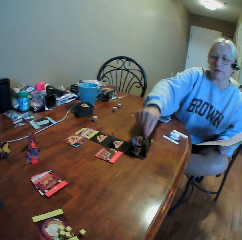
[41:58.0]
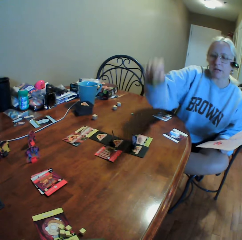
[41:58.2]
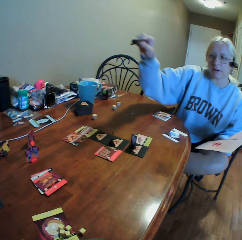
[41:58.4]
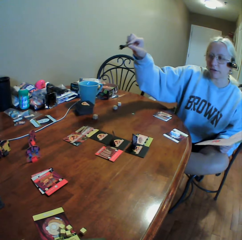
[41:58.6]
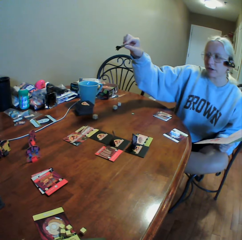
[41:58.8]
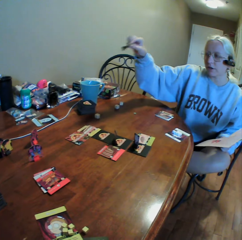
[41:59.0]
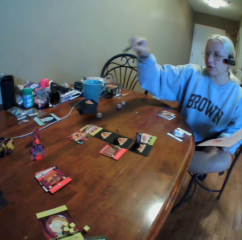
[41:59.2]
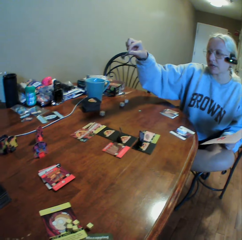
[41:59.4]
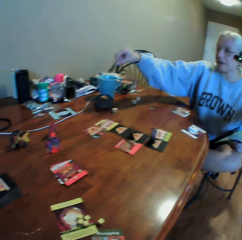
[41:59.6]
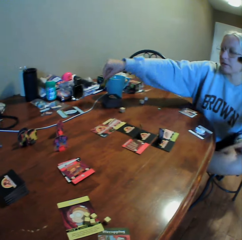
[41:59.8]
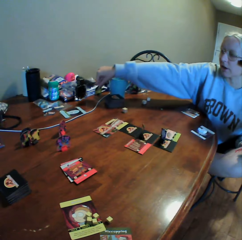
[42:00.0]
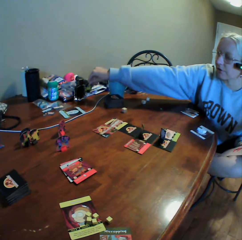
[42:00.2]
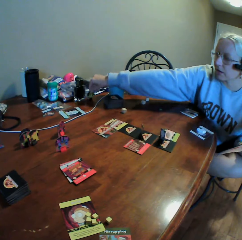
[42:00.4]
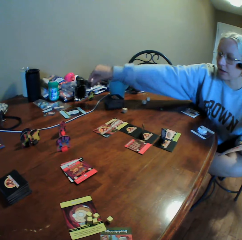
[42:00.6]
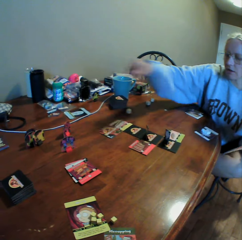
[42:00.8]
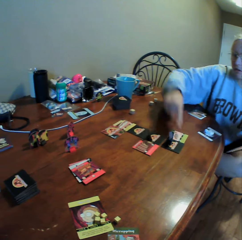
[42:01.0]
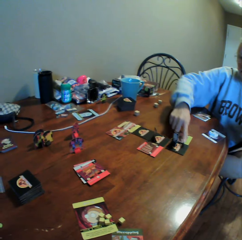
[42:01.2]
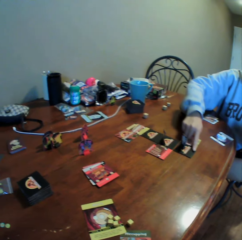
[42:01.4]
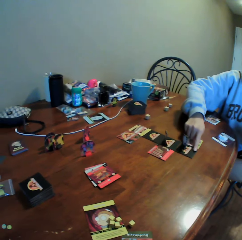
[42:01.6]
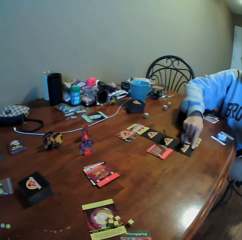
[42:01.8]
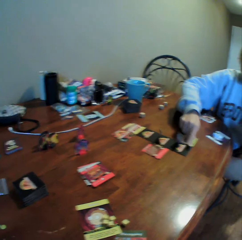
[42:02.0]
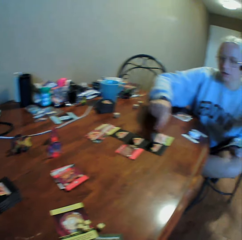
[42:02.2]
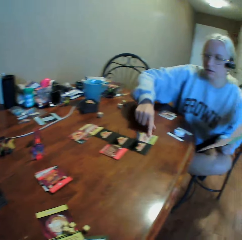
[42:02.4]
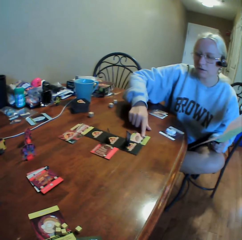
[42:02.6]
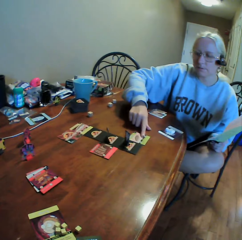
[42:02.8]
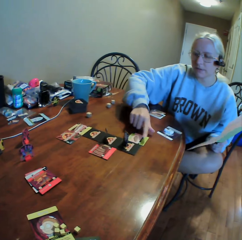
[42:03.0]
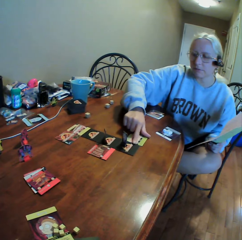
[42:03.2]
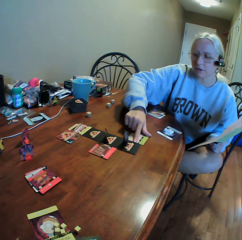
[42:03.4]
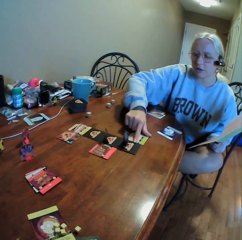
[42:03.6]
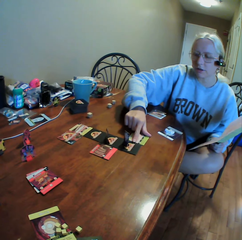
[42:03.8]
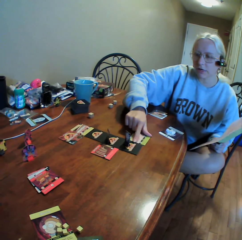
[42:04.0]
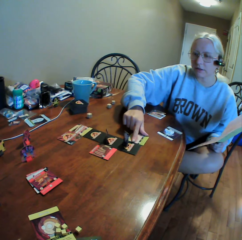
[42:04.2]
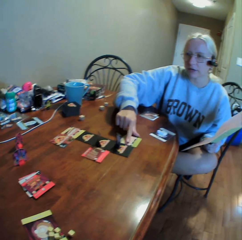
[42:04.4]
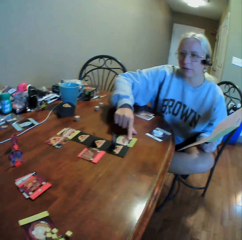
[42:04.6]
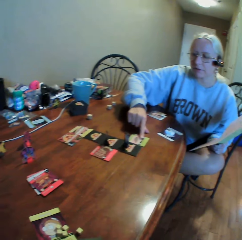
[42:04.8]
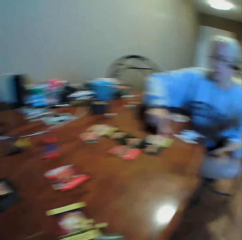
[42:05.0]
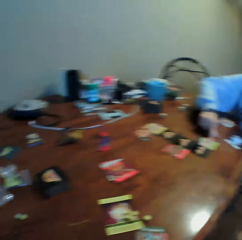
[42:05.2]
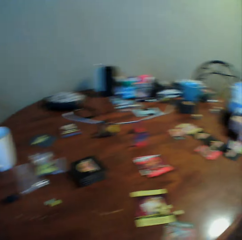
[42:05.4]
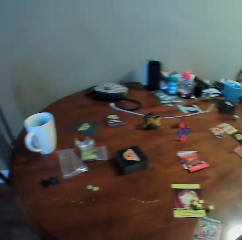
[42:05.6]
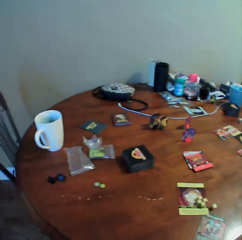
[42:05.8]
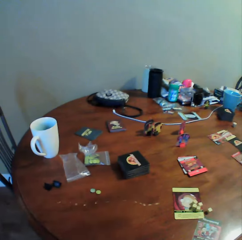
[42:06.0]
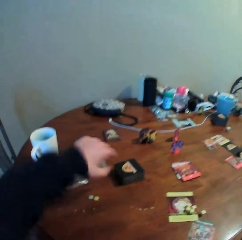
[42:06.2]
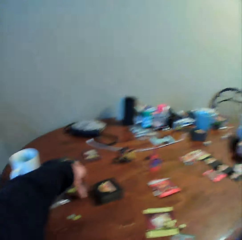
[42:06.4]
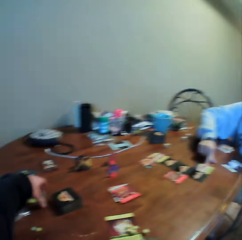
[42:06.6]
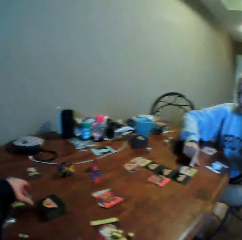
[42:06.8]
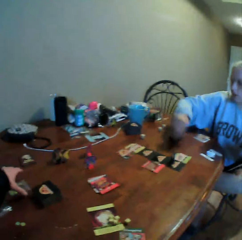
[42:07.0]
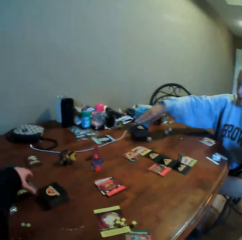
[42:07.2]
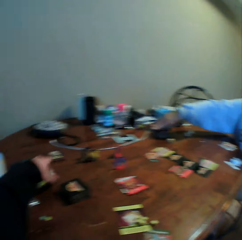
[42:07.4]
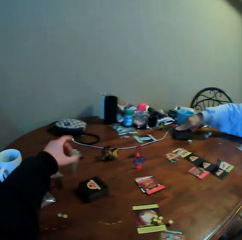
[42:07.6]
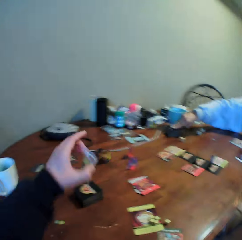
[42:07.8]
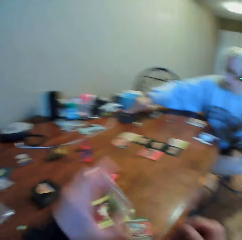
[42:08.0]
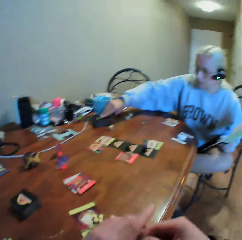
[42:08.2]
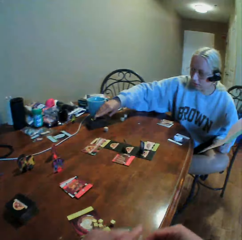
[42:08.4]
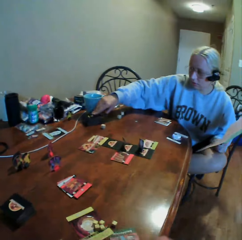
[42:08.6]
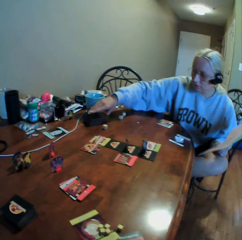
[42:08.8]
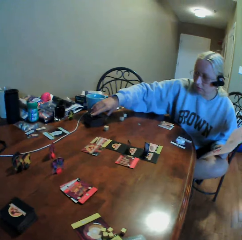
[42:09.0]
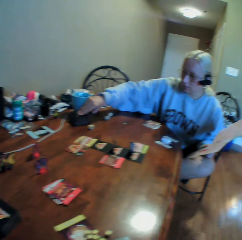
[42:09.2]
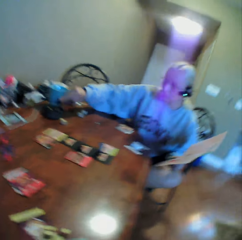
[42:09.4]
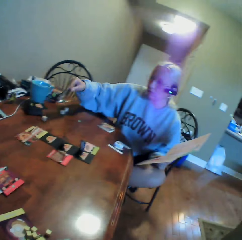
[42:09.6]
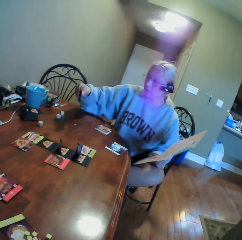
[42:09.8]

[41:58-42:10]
A woman picks up something on the card from the table. The woman moves a hand, puts something on the table, moves cards on the table and picks up a card from the table. The camera wearer picks up a zipper bag on the table. The woman holds the card on the table and picks up a card on the table. The camera wearer opens the zipper bag.

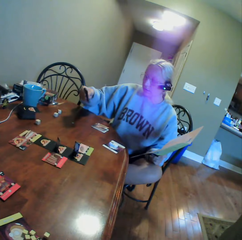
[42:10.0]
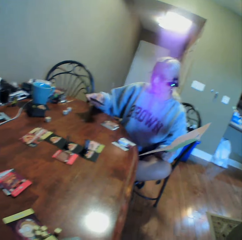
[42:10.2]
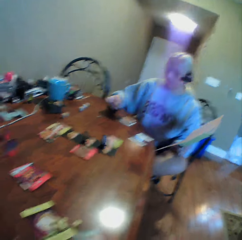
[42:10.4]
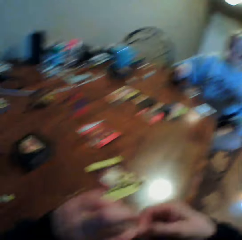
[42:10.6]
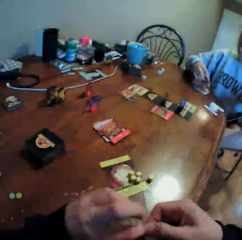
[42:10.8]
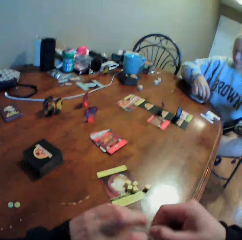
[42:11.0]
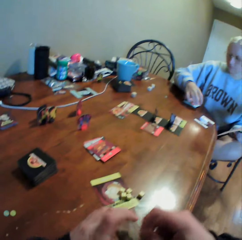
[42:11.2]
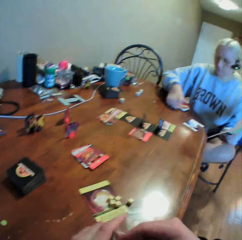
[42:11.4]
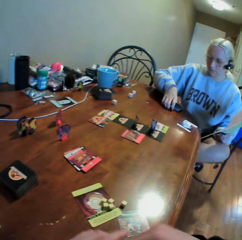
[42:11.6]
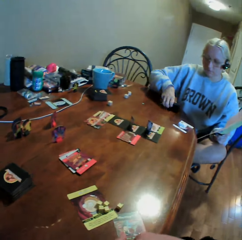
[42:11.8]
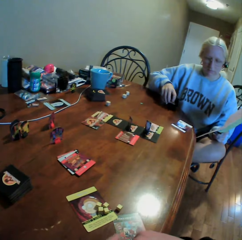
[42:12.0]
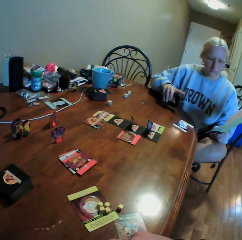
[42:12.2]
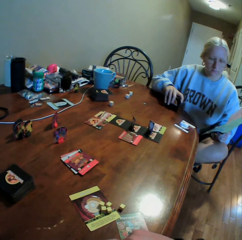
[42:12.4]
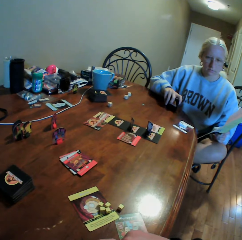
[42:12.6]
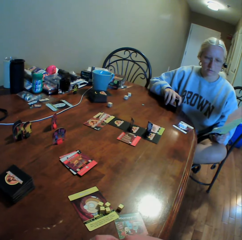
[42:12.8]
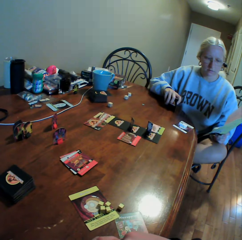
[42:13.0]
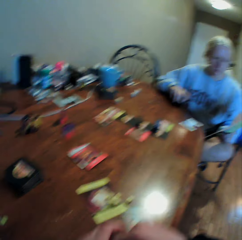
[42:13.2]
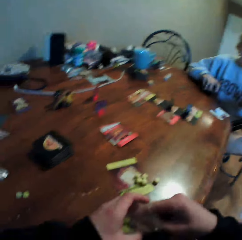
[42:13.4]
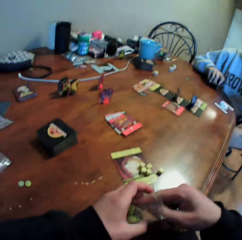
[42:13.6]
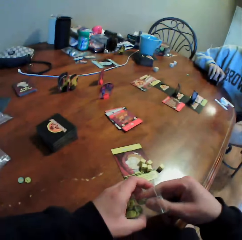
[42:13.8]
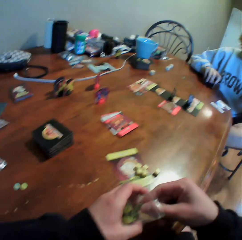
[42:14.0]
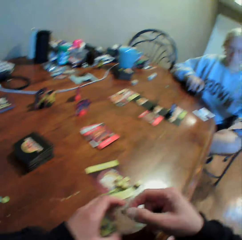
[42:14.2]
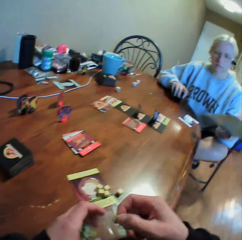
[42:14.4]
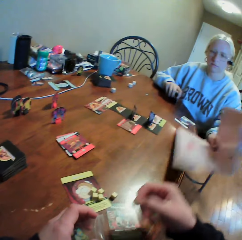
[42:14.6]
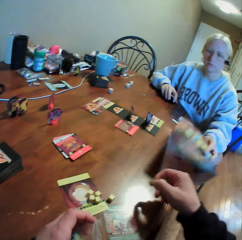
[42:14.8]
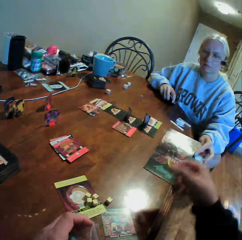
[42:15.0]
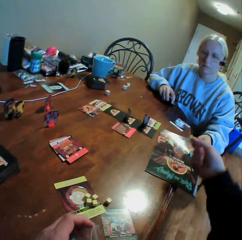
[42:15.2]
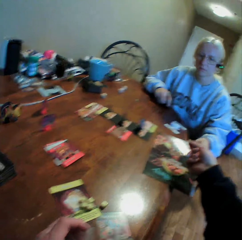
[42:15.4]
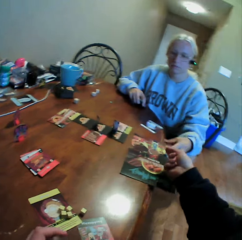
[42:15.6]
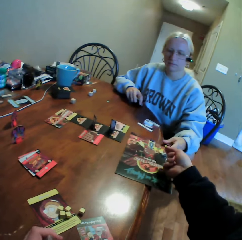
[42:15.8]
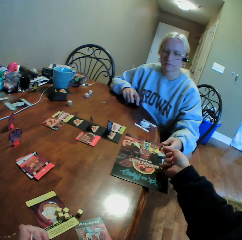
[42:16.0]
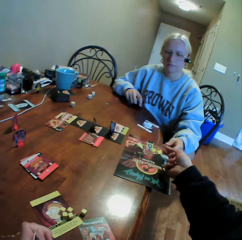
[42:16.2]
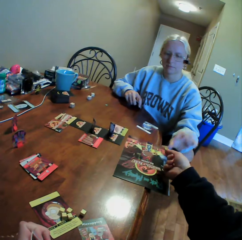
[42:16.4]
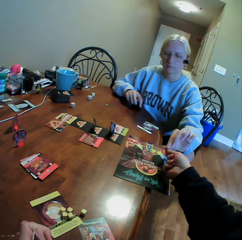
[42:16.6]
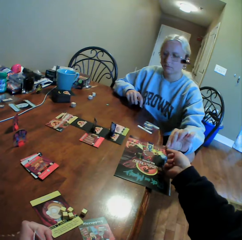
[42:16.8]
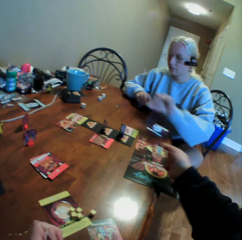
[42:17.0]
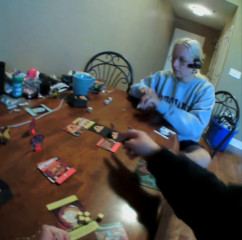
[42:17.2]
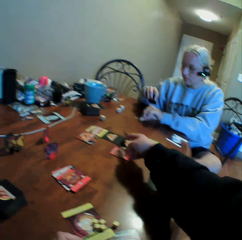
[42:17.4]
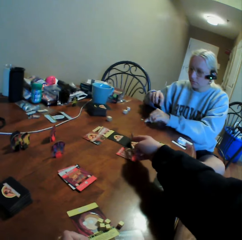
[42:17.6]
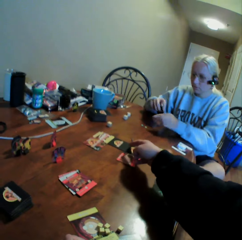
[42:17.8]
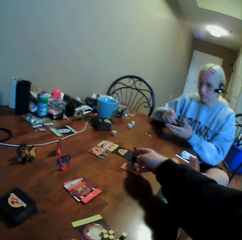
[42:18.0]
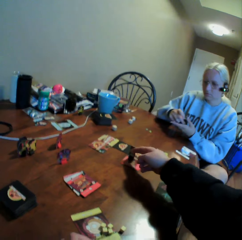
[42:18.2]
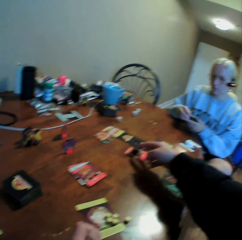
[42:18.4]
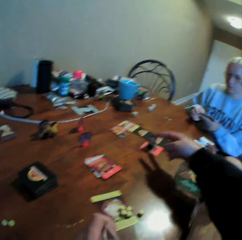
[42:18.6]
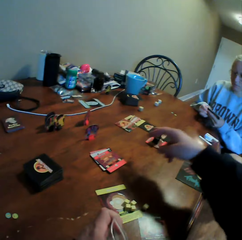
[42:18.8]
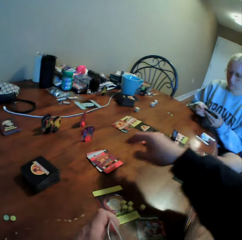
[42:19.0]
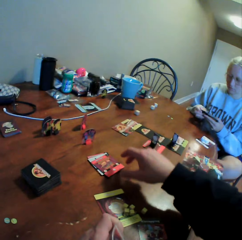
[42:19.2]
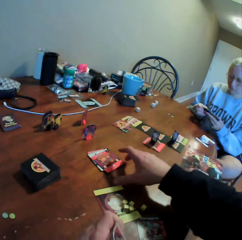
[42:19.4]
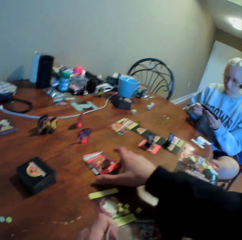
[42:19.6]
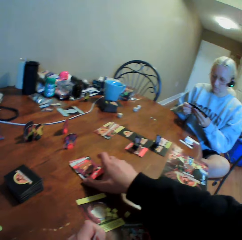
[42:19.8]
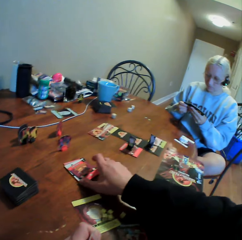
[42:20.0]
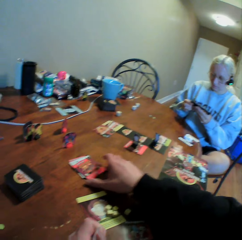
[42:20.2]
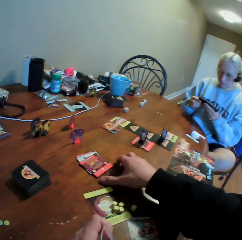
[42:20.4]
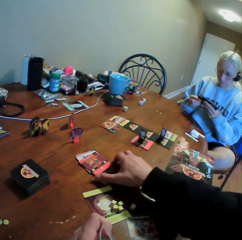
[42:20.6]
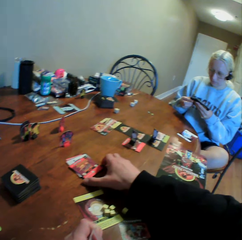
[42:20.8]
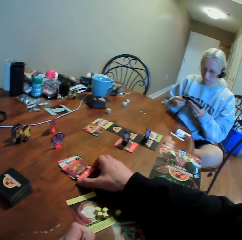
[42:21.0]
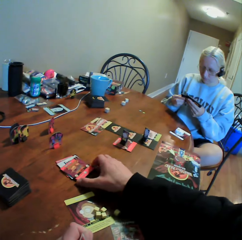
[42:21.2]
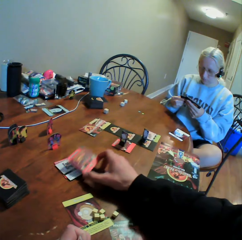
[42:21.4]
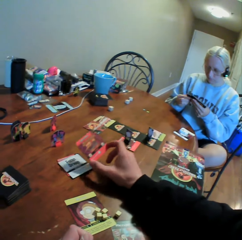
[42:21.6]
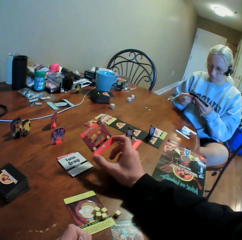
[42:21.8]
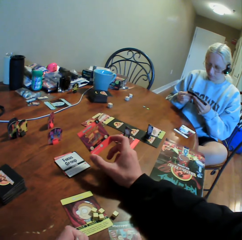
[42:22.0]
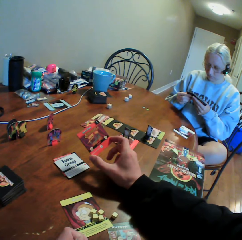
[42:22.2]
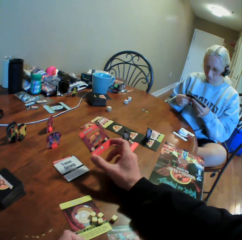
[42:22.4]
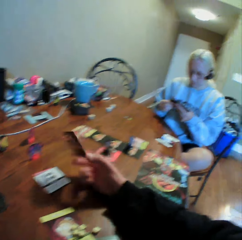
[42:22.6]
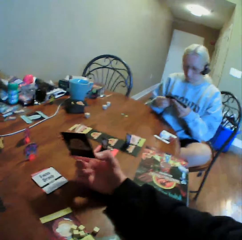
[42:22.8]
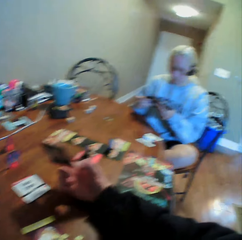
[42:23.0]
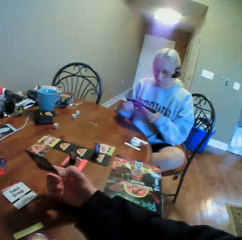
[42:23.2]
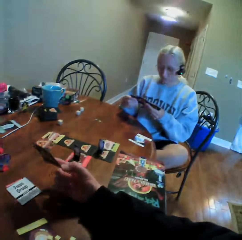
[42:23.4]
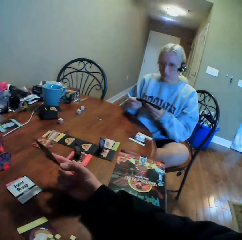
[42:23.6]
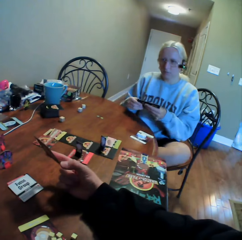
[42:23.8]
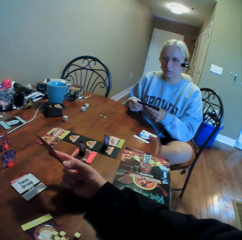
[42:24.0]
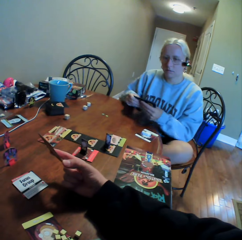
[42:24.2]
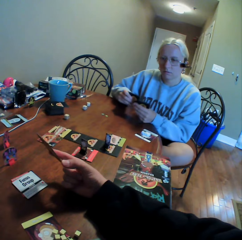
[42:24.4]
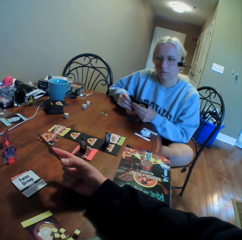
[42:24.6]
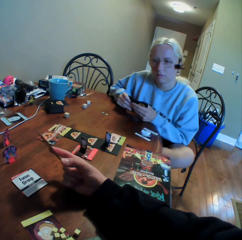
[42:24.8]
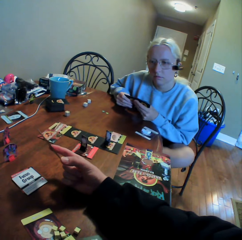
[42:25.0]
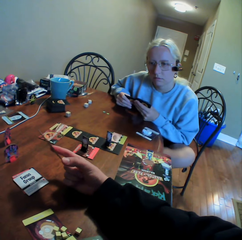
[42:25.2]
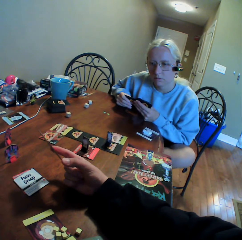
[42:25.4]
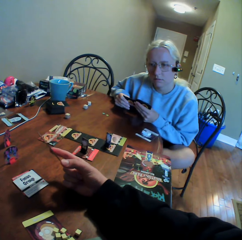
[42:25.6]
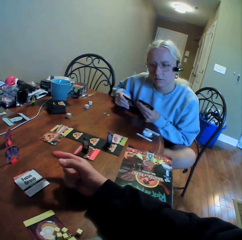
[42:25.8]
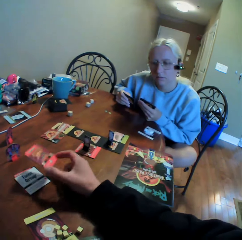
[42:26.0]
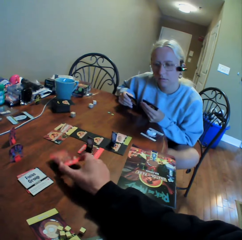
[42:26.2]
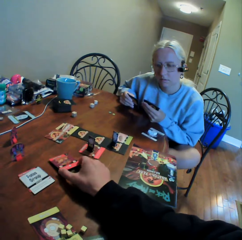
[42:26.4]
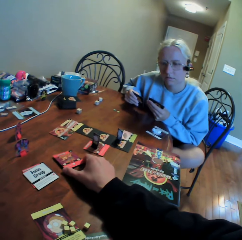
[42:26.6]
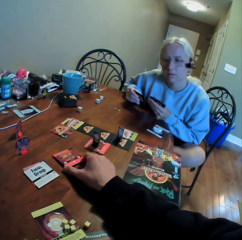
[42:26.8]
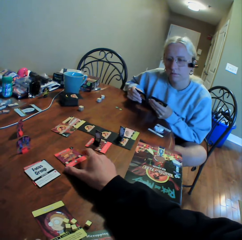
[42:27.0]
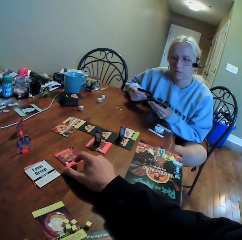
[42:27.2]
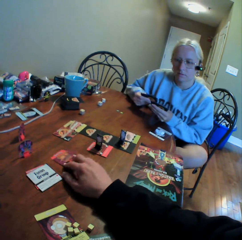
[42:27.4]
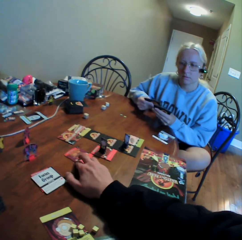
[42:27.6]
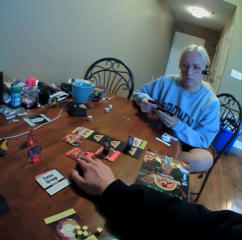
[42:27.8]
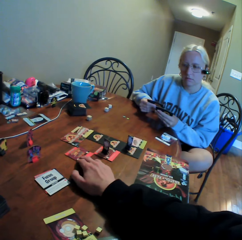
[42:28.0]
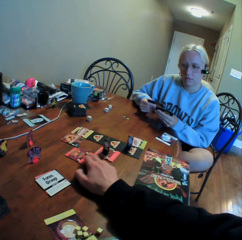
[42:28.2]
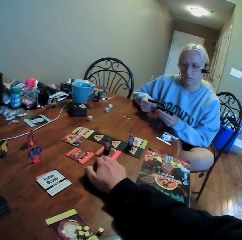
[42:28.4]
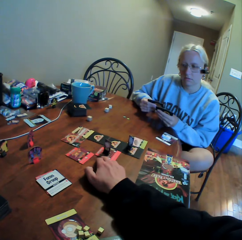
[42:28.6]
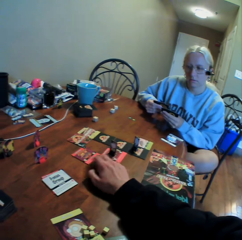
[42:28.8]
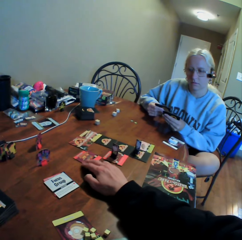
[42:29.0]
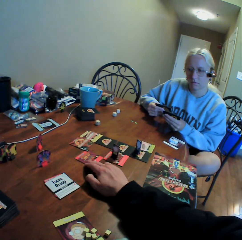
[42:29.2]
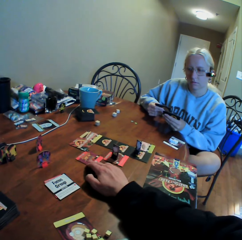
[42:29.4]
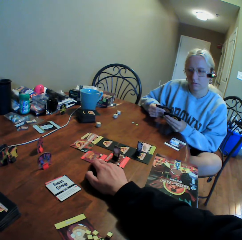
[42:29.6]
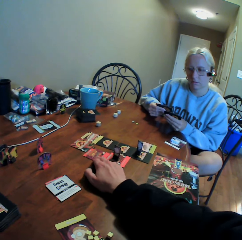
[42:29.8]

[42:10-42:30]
A woman looks at a card. The woman puts the card on the table, holds cards on the table and moves cards from the table. The camera wearer picks up something in a zipper bag from the paper. The woman puts a book on the table. The camera wearer gives the woman something. The woman picks up something from the camera wearer and puts something on the table. The camera wearer moves something on the cards. The woman holds the cards. The camera wearer picks up a card on the table. The woman picks up something from the table. The camera wearer moves cards from the table. He looks at the card, shows the woman a card and turns the card in his hand. The woman holds the card in her hands, moves around and looks at something on the table. The camera wearer puts the card on the table. He moves the cards on the table.
